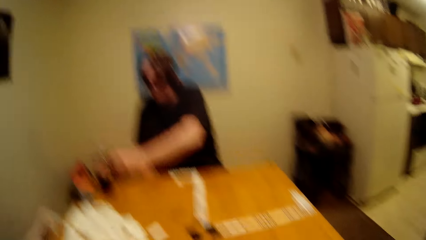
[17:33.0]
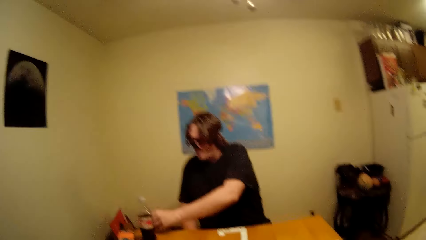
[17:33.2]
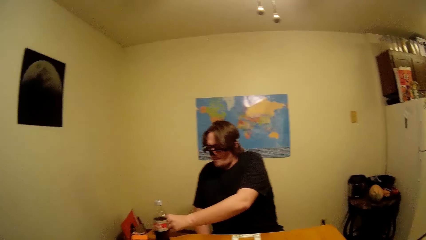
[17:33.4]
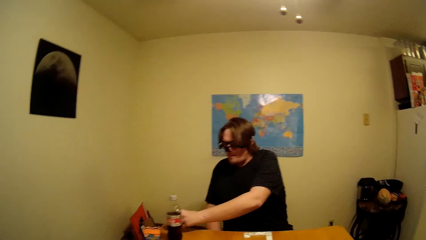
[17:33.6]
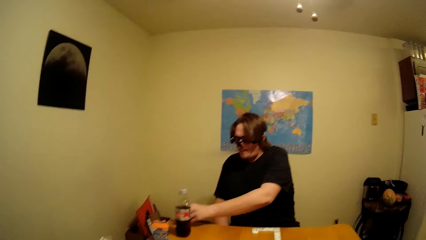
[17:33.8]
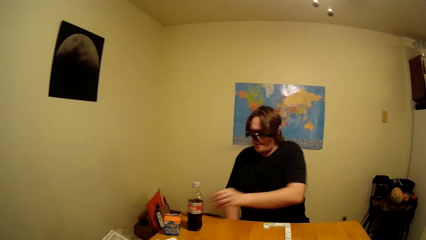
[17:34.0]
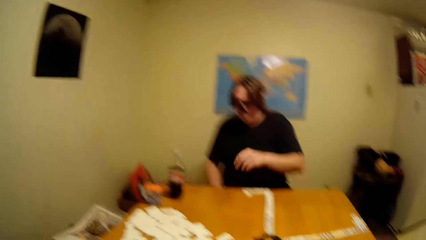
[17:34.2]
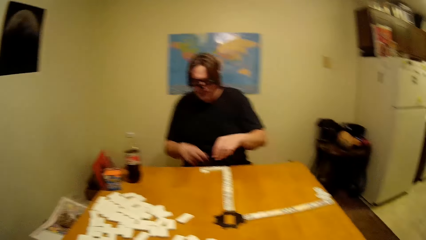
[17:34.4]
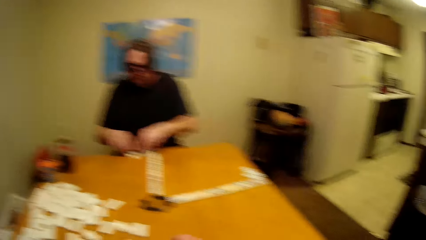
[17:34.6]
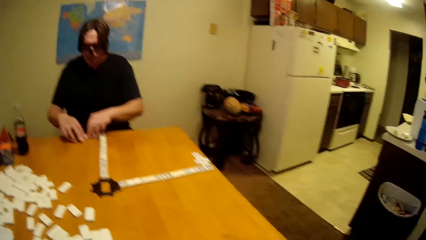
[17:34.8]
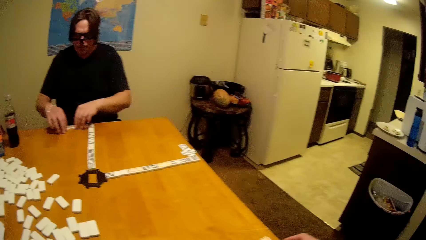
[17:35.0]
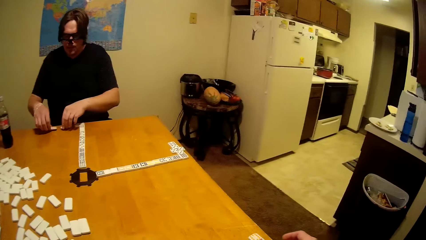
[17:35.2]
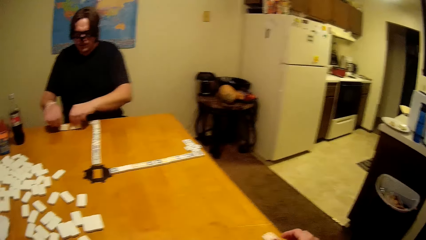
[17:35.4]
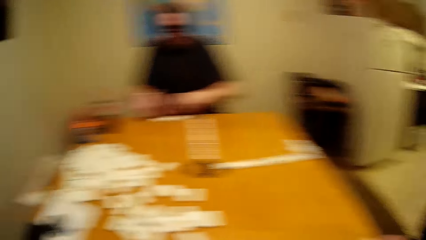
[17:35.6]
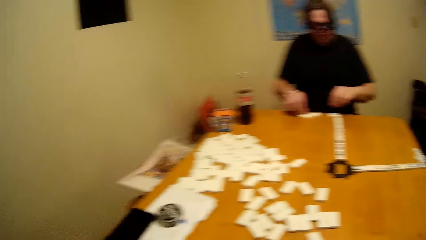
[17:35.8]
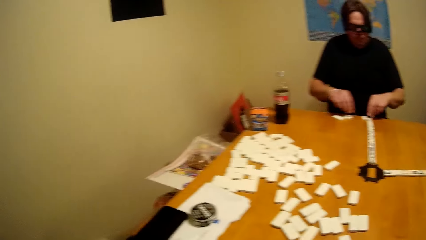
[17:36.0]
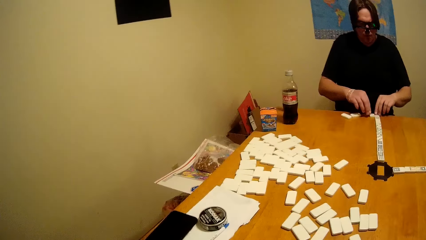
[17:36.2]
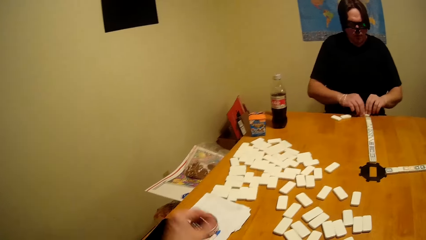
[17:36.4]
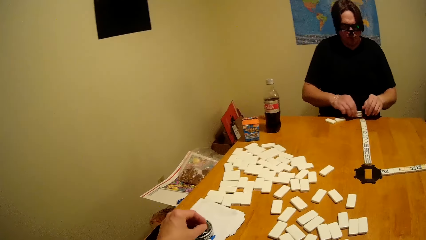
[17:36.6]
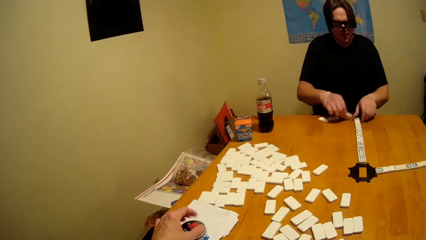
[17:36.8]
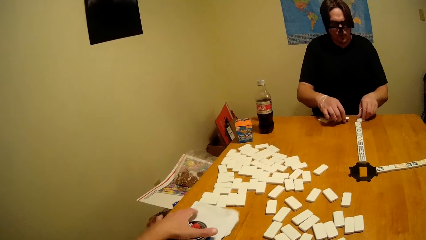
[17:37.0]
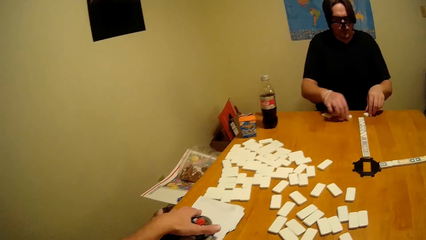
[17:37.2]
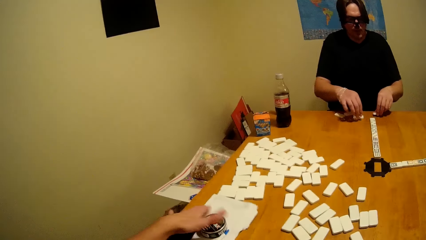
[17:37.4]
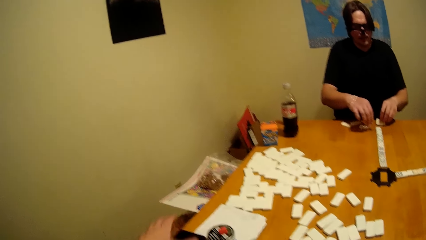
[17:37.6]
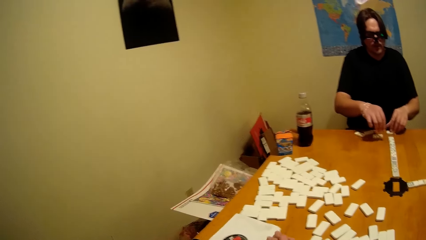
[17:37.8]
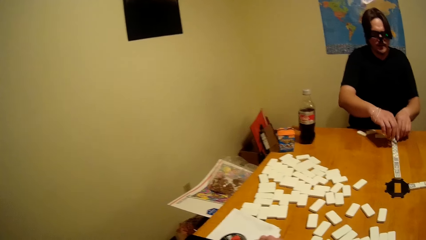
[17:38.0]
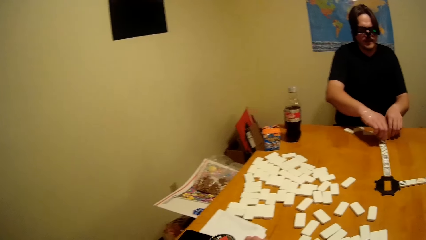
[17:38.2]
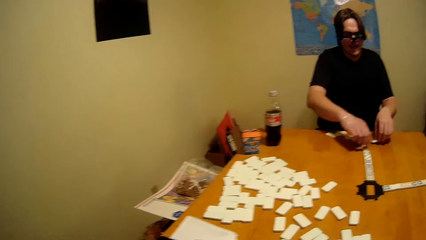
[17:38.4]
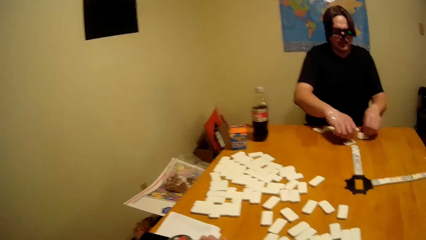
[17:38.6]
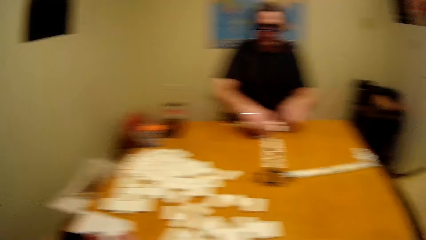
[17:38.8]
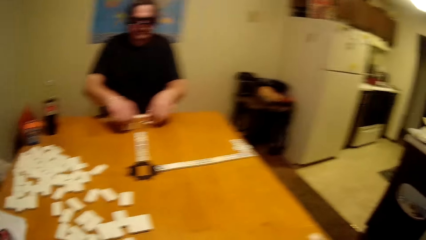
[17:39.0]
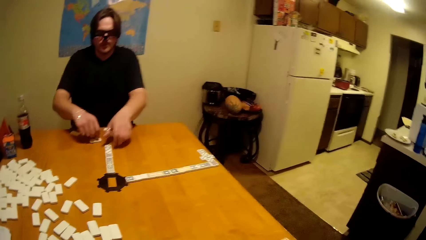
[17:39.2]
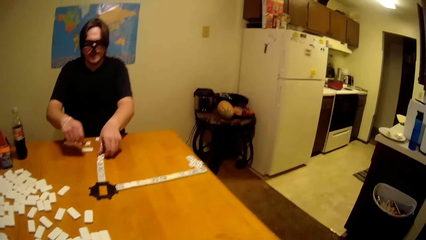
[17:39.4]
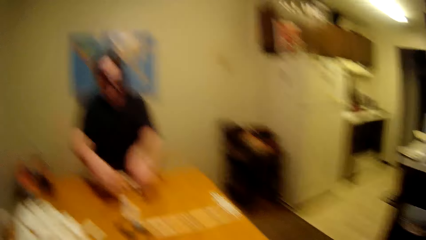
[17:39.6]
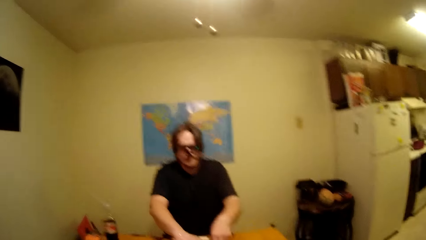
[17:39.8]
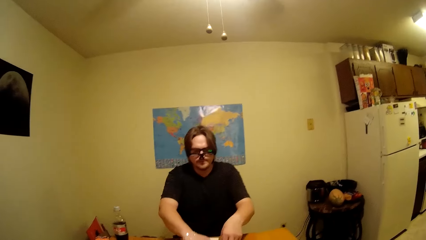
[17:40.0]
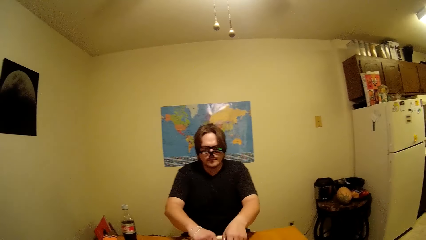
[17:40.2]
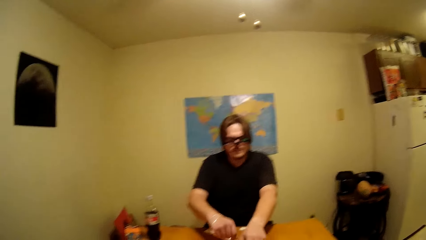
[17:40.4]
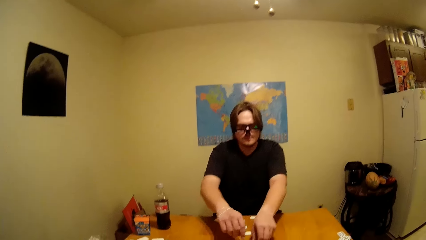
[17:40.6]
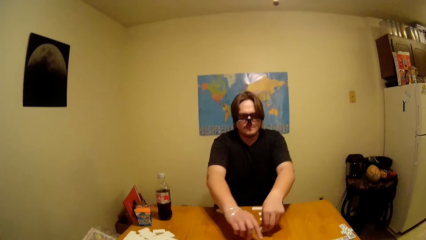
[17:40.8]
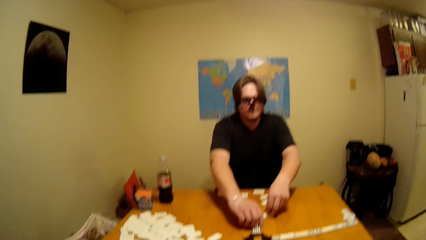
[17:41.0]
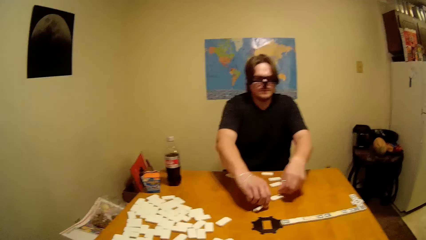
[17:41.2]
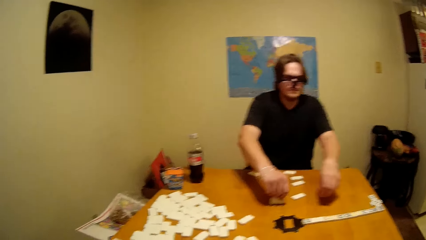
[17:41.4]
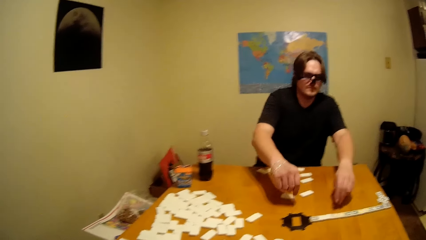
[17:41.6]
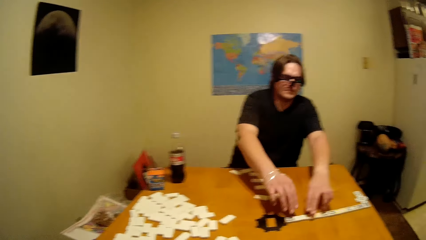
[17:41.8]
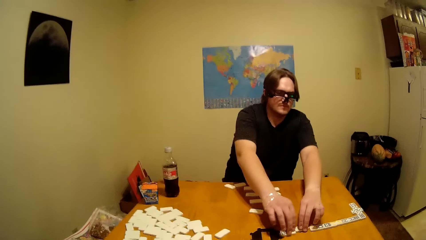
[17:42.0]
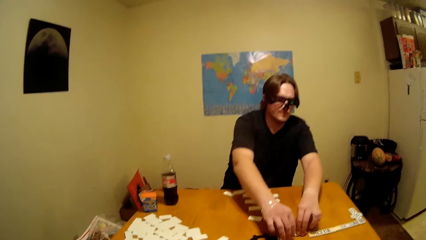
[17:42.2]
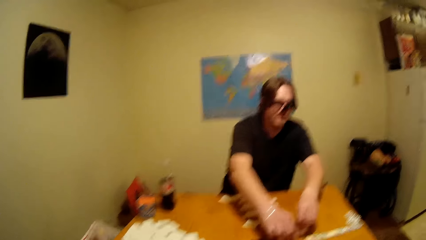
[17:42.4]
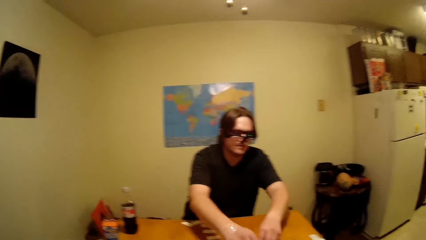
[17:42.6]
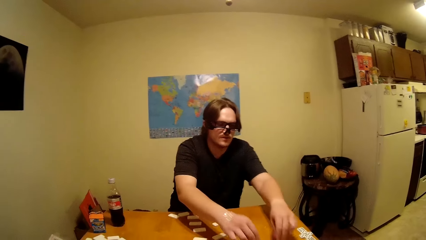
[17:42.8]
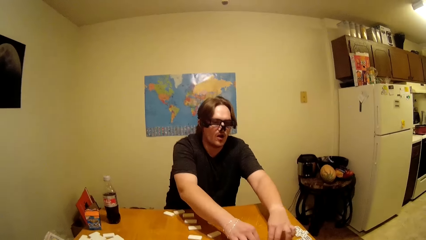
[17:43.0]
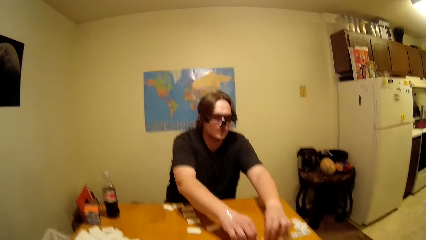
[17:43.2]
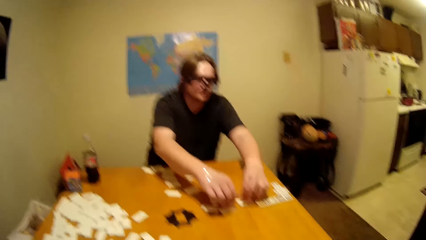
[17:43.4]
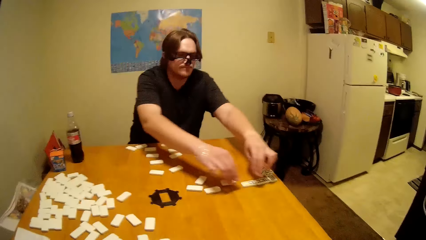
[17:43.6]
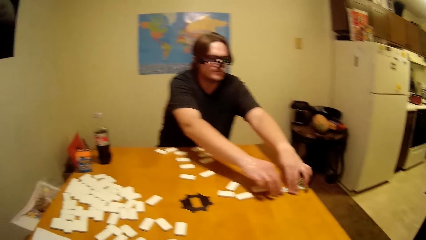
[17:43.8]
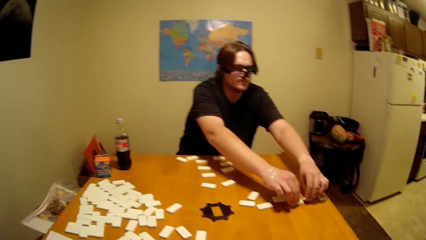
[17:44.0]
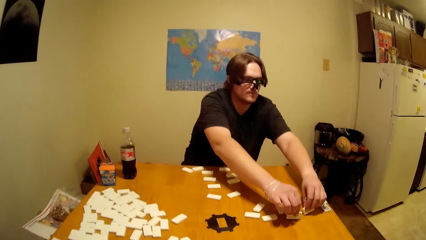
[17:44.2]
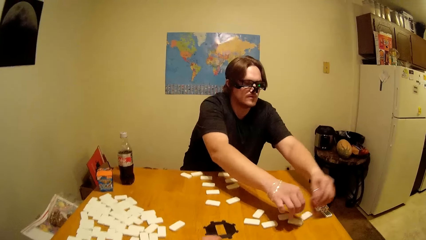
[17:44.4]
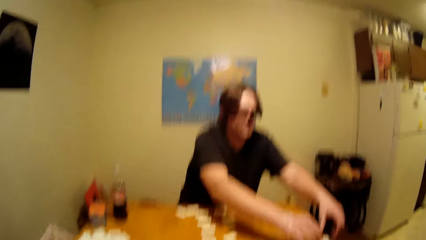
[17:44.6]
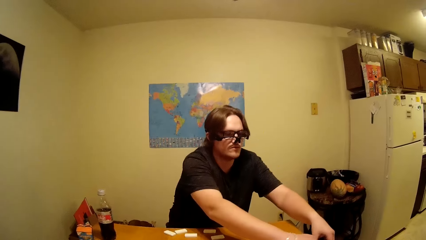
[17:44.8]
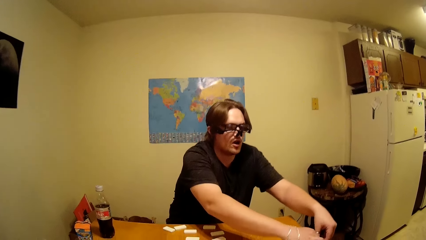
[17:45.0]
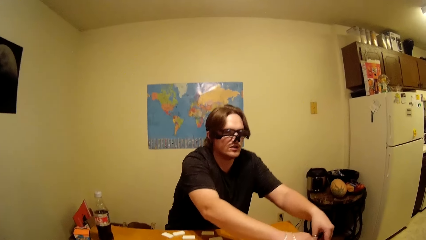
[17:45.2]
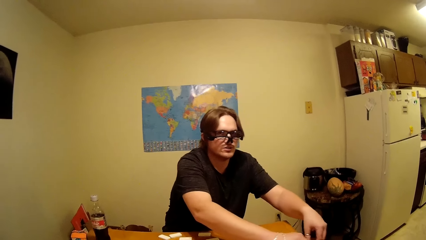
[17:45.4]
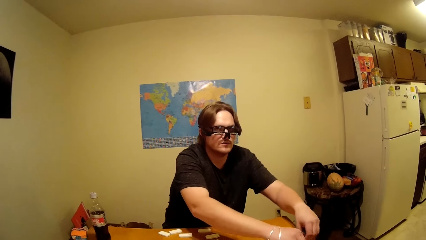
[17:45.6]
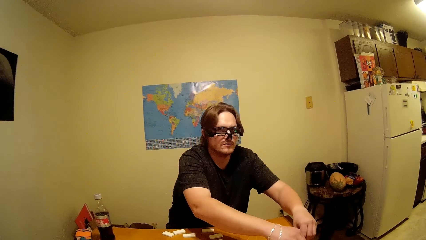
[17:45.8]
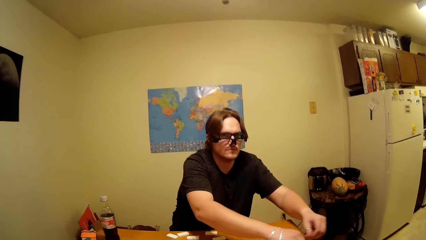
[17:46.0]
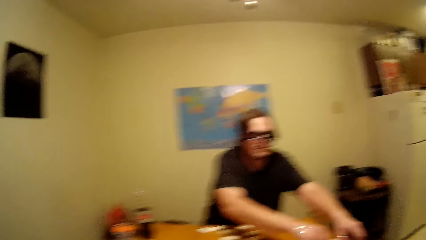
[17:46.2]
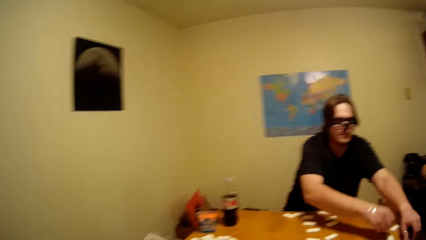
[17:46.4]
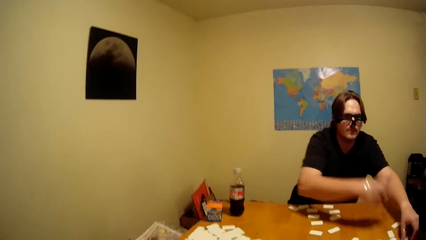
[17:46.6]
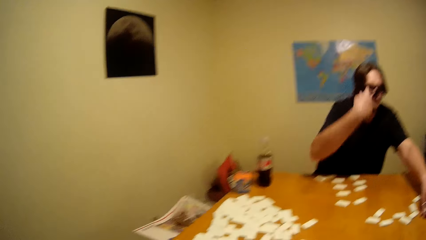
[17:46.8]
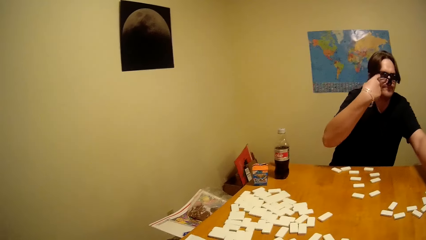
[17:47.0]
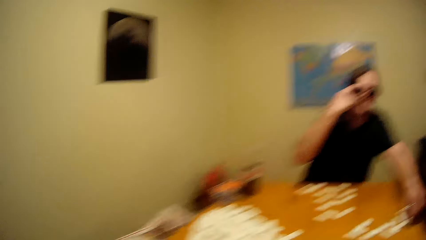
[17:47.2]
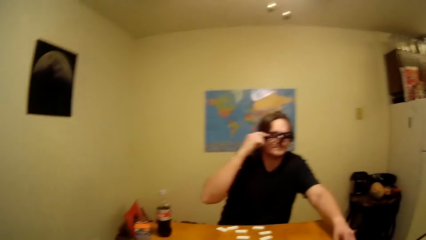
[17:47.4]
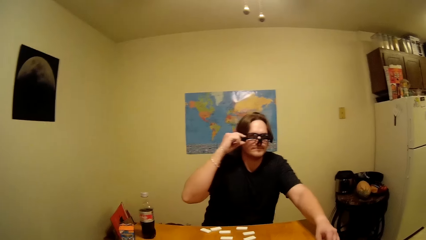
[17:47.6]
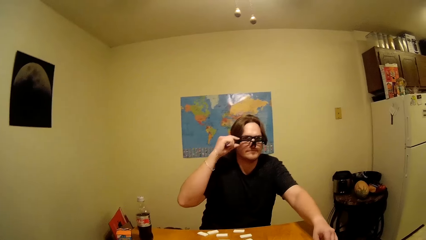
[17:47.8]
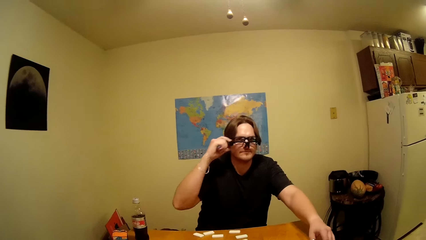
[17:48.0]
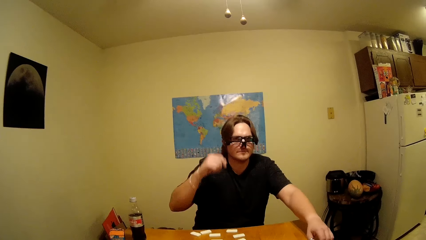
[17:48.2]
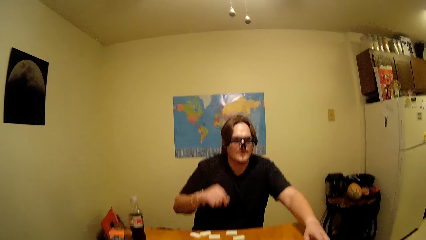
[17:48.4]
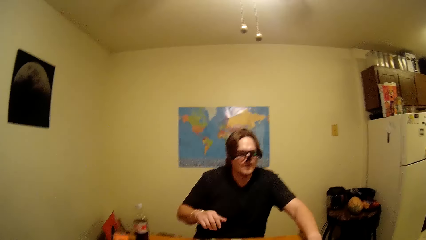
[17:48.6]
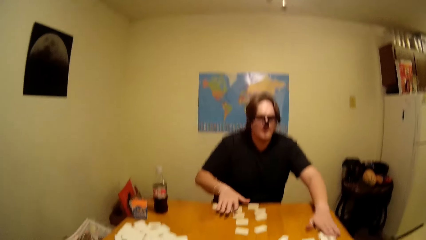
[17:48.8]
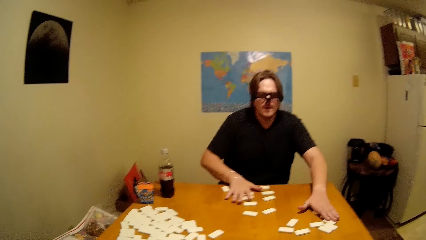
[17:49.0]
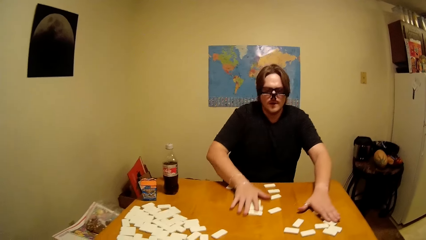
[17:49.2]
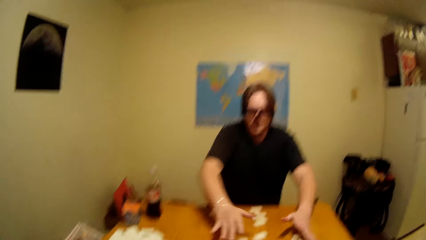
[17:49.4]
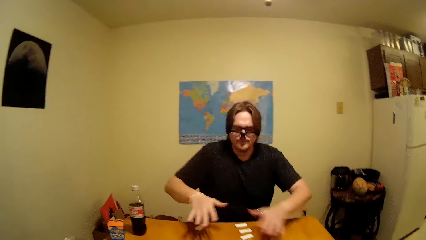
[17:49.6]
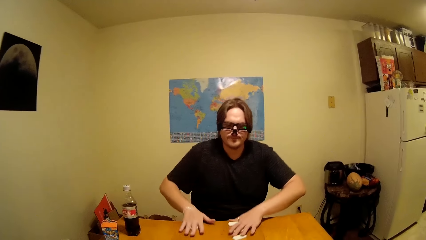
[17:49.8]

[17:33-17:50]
A man puts a shisha pot on the table. The man rearranges the dominoes tiles and talks with the camera wearer.
